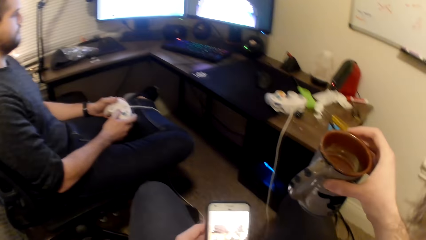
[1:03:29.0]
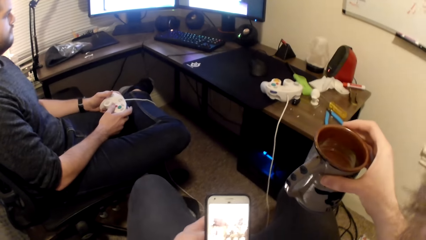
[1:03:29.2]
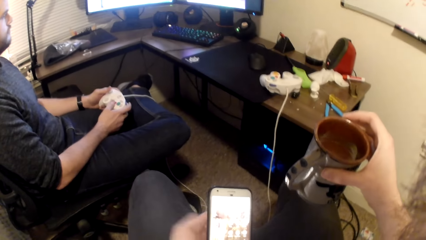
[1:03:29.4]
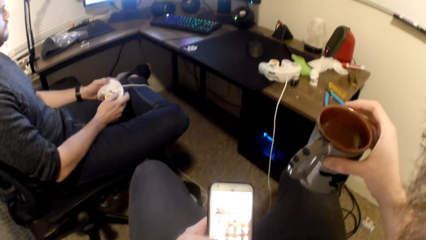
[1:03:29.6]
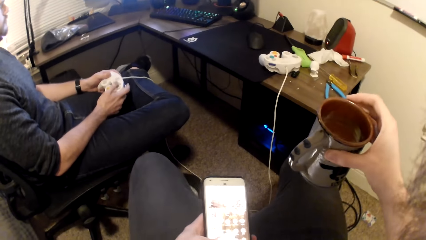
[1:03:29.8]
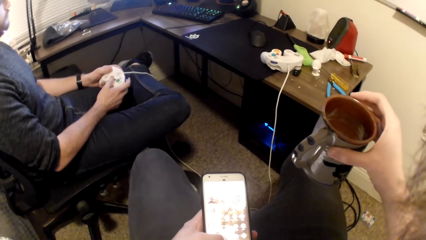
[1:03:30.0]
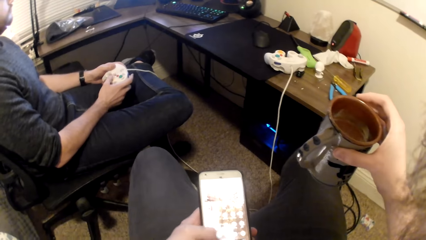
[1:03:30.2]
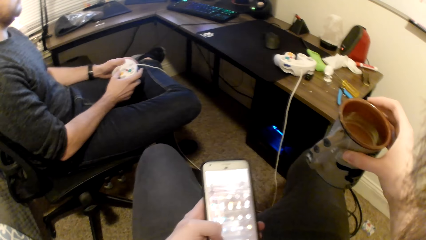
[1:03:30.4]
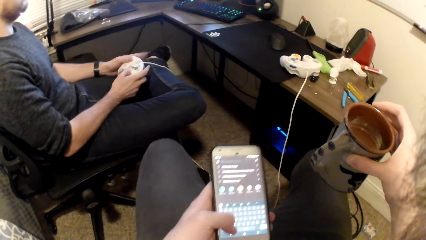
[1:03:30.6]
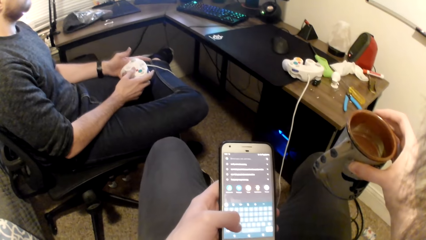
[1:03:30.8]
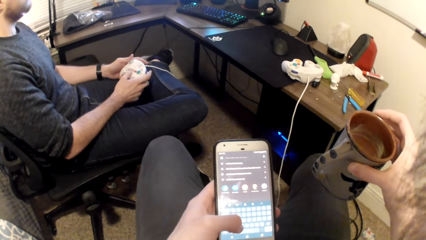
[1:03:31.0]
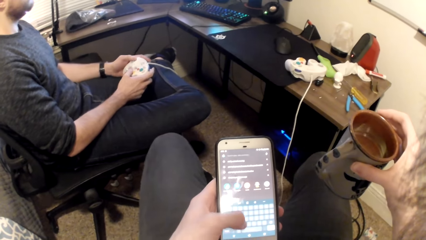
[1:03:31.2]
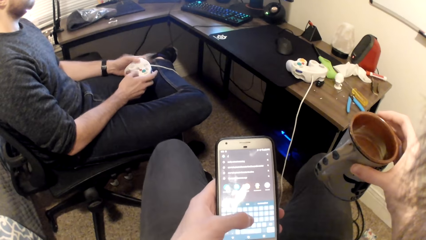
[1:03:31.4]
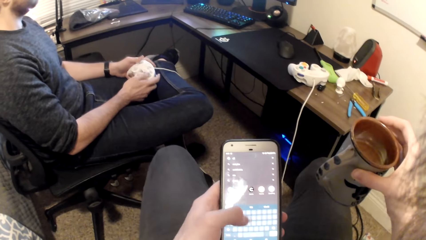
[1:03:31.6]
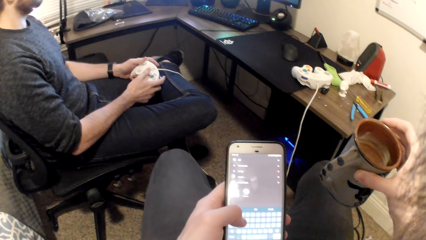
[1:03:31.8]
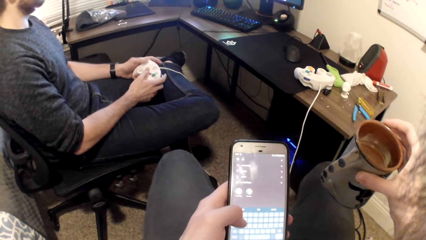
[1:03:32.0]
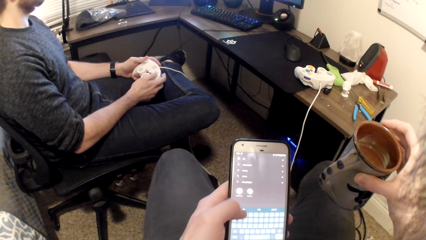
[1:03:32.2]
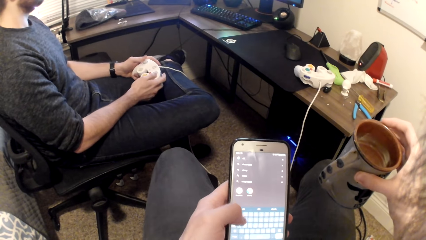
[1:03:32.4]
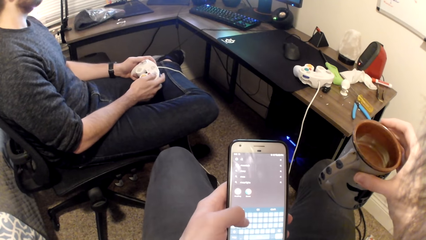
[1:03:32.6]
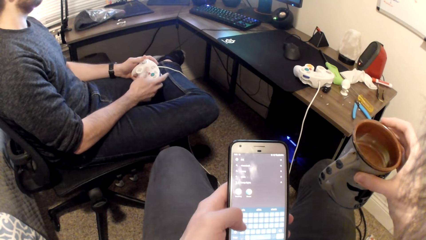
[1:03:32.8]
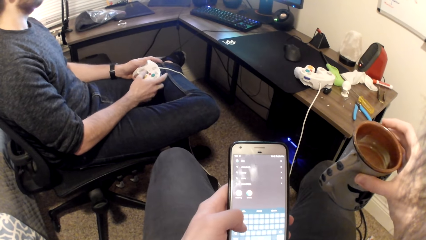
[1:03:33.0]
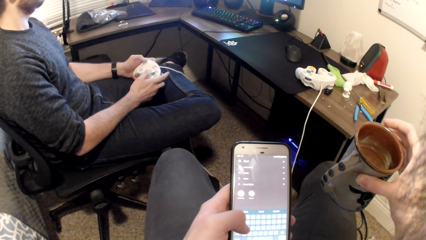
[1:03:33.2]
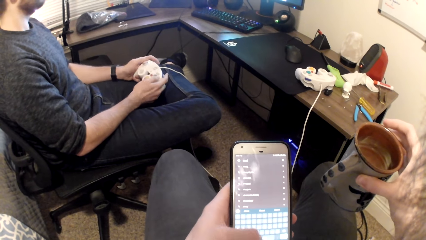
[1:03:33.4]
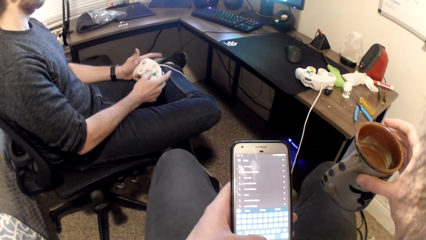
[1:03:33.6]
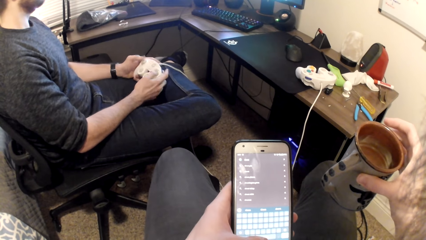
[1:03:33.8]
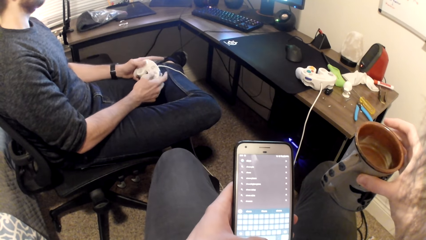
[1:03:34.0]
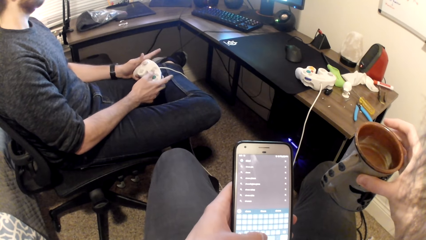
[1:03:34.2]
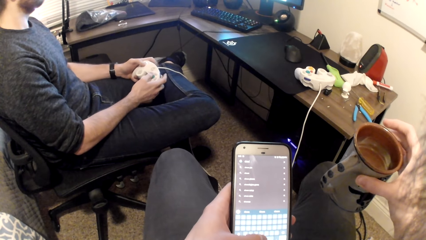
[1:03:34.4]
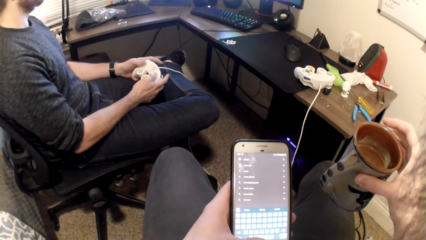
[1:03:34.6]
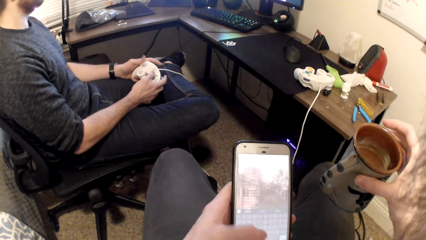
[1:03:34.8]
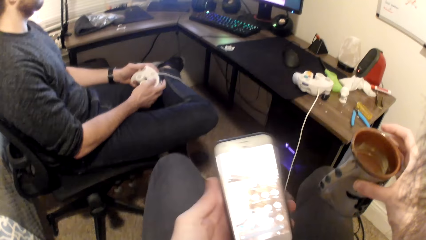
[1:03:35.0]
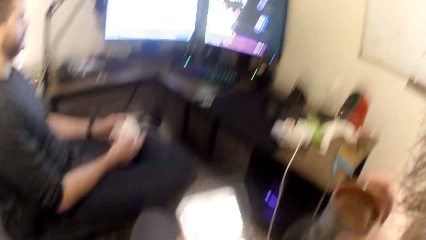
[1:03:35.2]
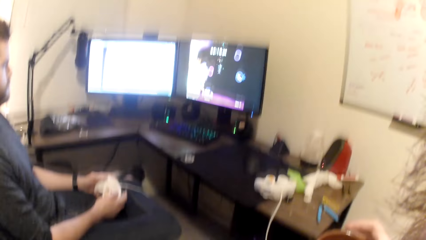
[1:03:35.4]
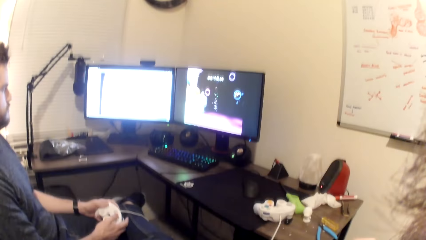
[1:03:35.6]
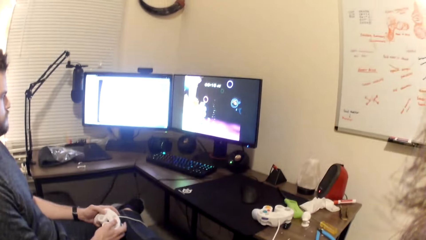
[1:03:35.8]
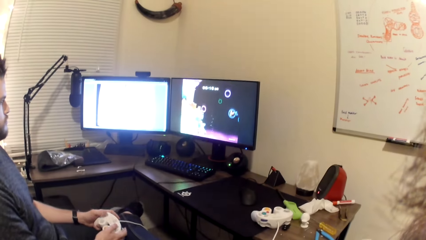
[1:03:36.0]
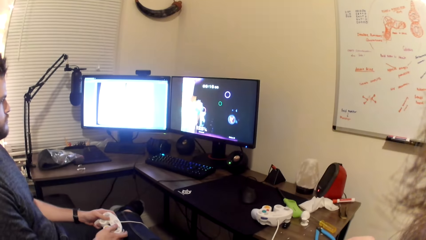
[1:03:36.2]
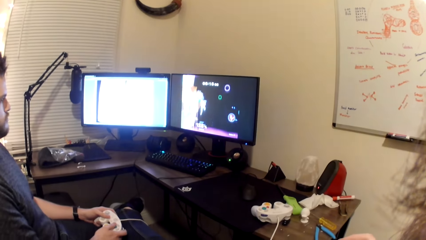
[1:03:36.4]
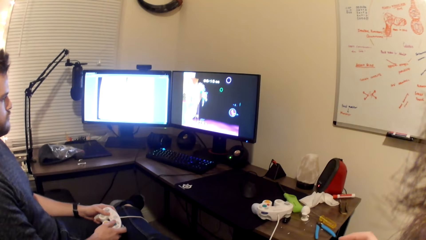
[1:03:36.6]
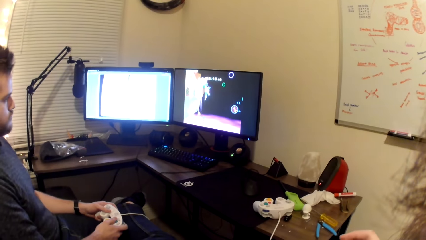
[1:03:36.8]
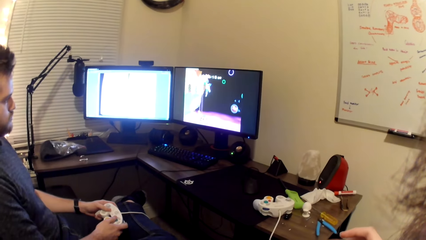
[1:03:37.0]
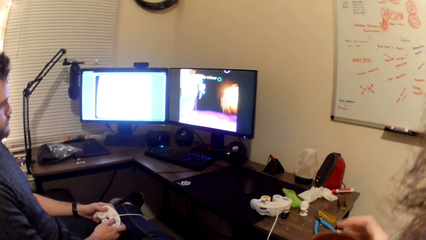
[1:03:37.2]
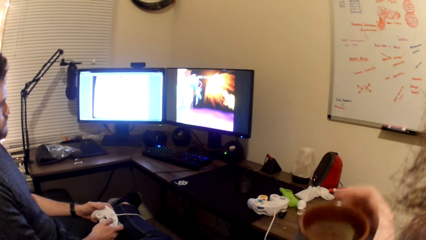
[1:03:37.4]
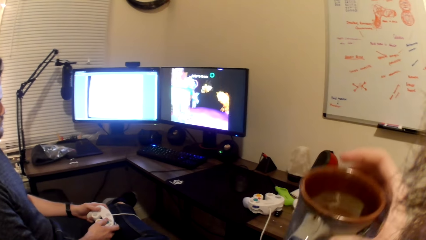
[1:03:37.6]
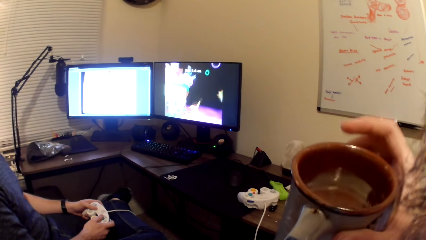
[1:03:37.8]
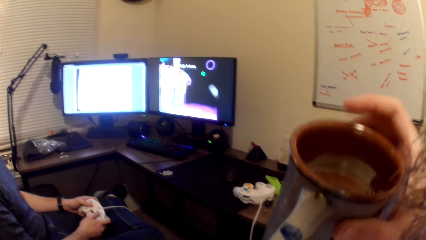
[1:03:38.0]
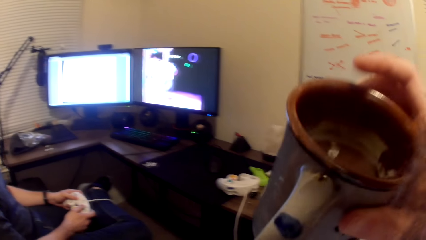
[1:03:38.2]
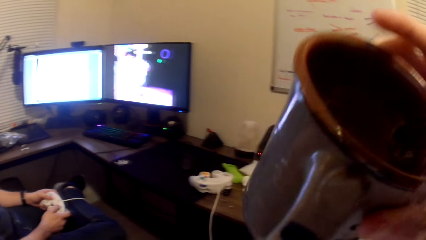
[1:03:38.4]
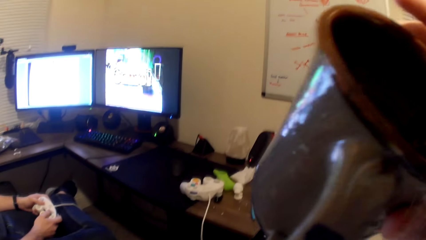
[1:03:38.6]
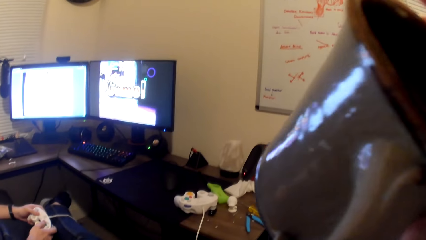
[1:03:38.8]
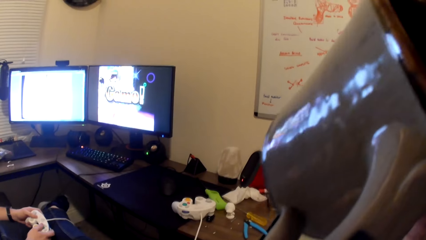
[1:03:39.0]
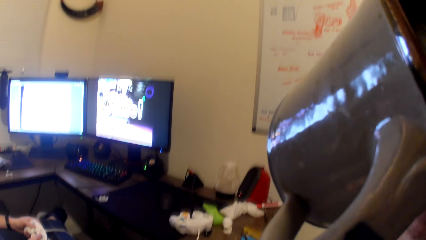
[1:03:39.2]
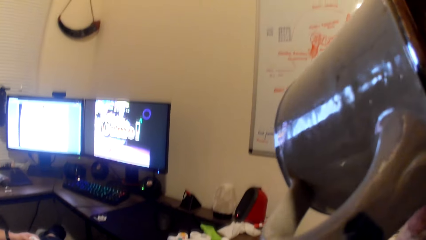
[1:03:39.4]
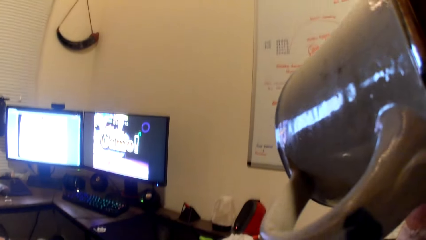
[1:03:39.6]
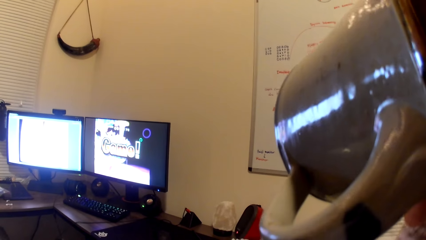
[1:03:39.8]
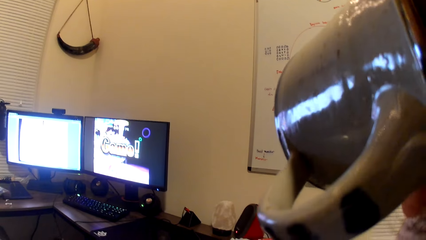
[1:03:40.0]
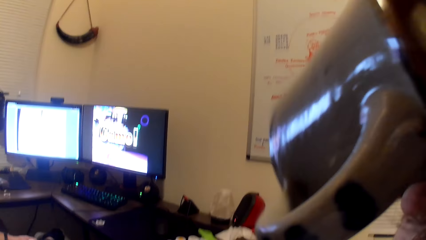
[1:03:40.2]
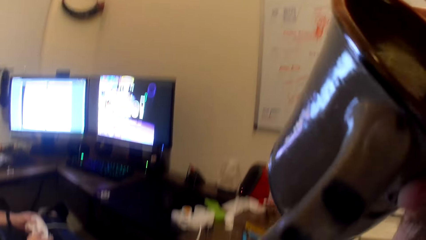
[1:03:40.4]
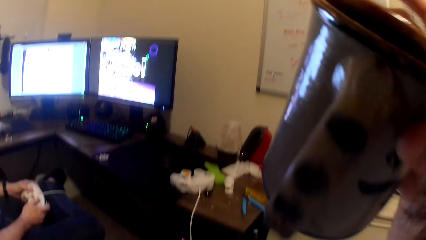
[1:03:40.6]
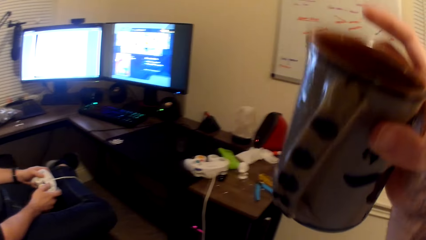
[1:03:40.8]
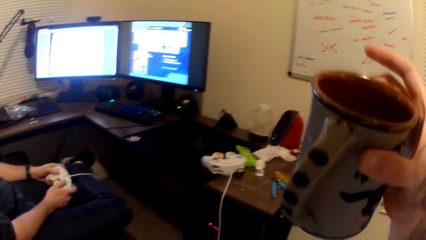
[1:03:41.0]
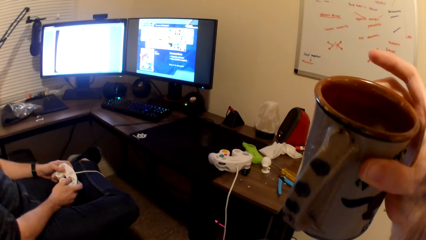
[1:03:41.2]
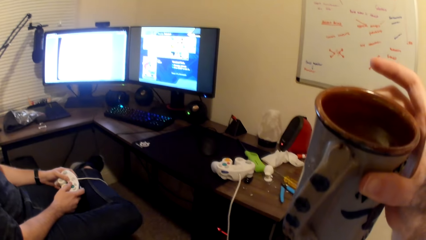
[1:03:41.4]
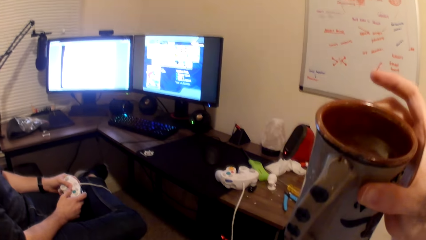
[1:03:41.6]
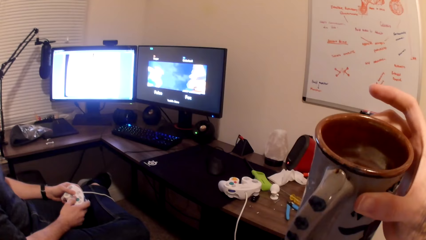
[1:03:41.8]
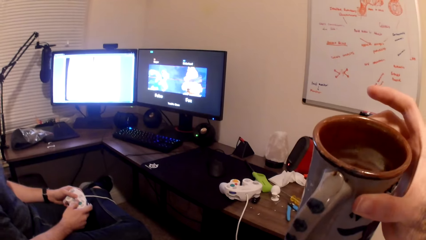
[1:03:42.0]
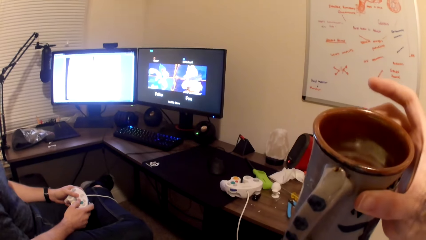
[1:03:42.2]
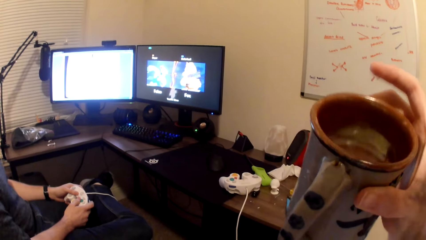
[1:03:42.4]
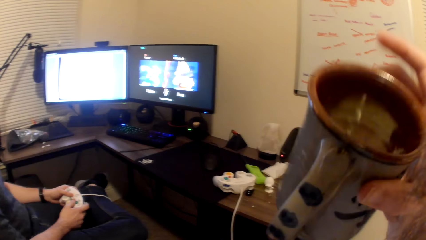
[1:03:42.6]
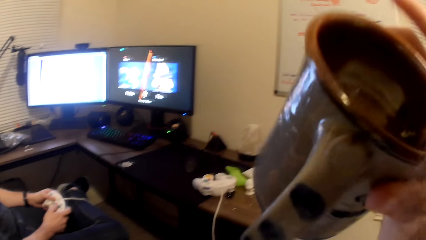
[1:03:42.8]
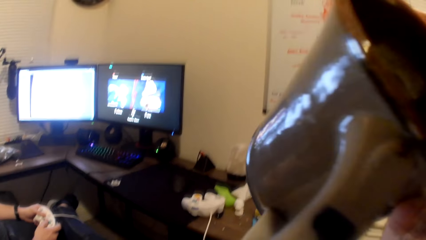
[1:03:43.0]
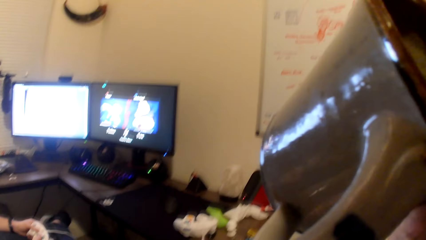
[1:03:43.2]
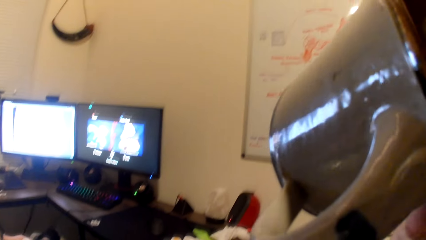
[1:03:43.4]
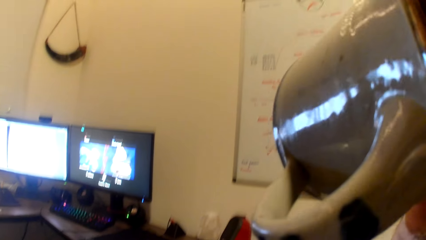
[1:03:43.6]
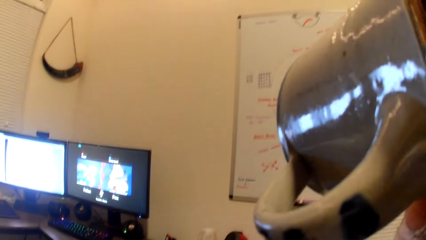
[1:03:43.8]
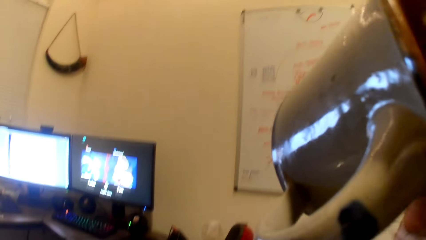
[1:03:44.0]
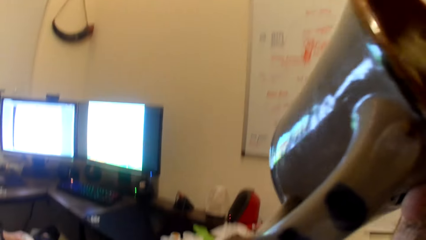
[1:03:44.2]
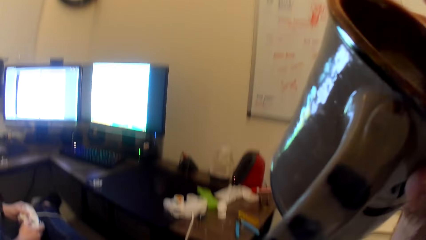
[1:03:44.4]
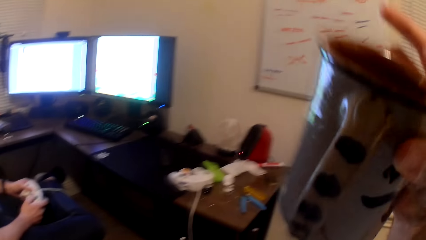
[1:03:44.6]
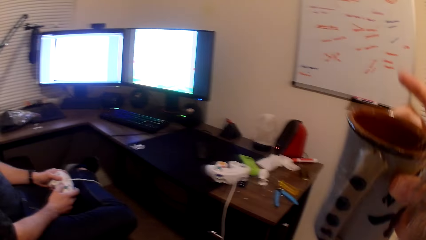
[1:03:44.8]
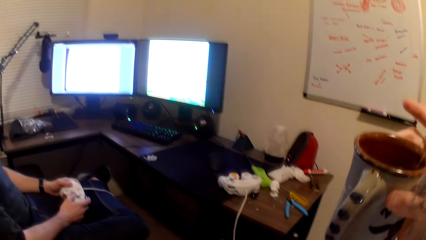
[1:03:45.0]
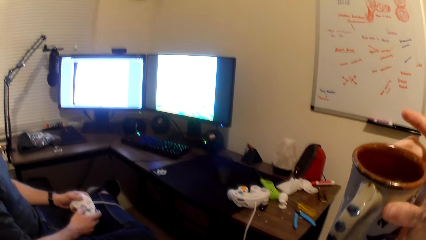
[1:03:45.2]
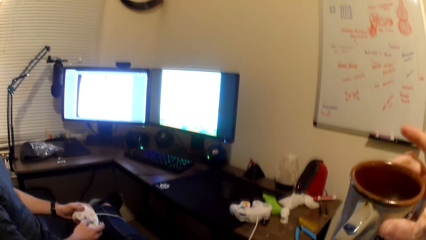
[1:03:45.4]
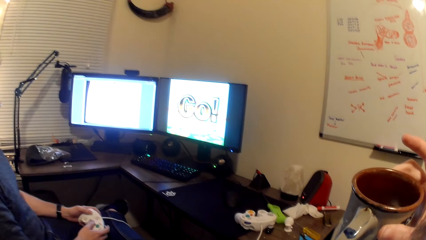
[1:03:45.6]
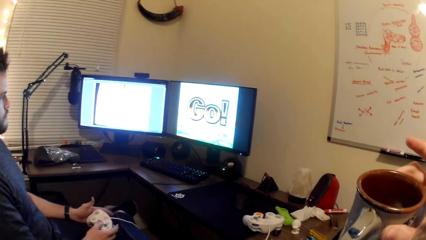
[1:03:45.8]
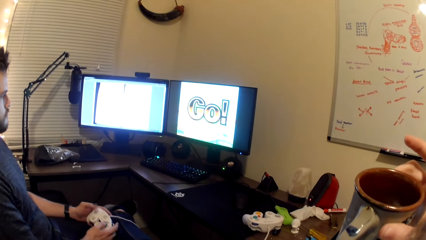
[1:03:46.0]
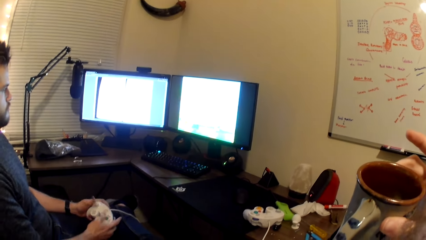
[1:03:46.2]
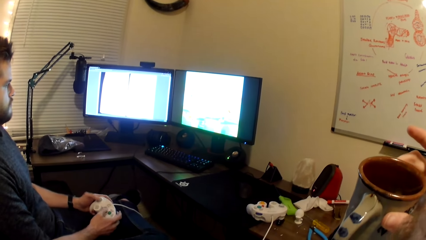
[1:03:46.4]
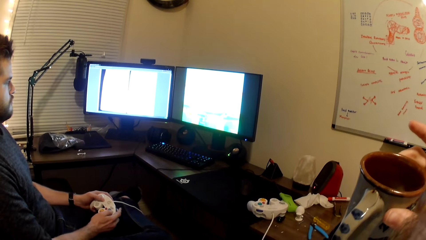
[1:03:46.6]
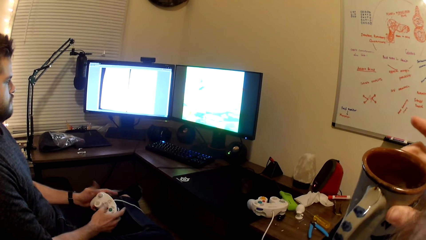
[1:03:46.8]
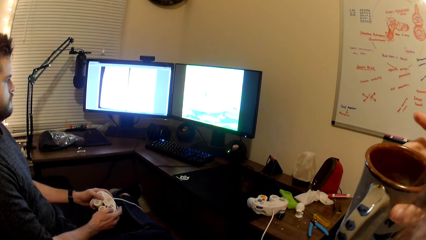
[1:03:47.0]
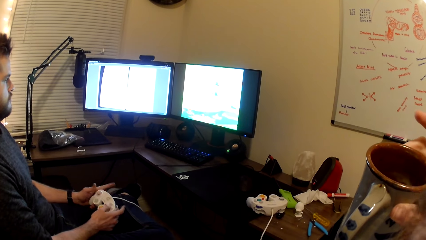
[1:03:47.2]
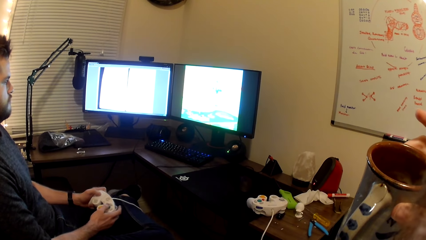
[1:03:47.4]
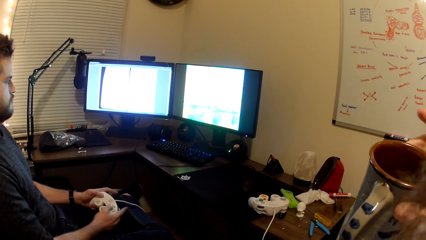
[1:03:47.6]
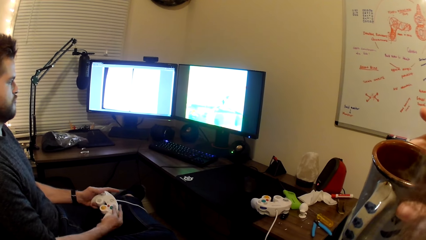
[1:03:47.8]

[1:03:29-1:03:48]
The camera wearer presses the phone with his left hand. He scrolls the phone. He looks at the computer. He removes the cup from his mouth. He drinks from the mug. He removes the cup from his mouth. He looks at the computer. He puts the cup in his mouth with his right hand. He drinks from the mug. He removes the cup from his mouth. He looks at the computer.
